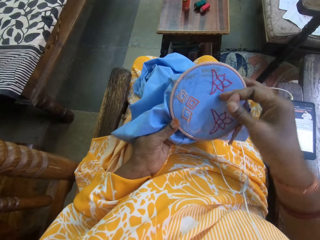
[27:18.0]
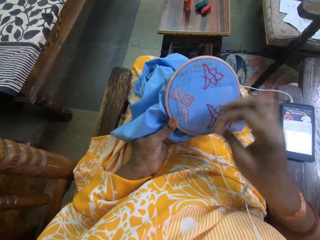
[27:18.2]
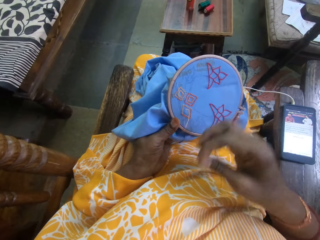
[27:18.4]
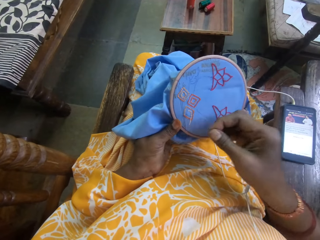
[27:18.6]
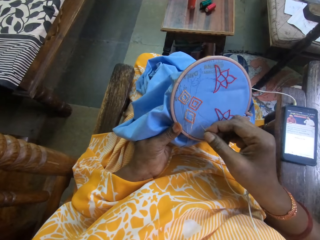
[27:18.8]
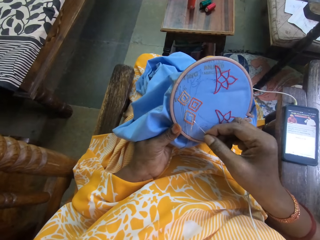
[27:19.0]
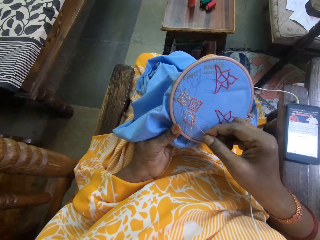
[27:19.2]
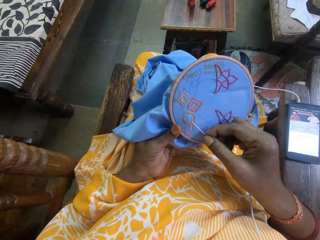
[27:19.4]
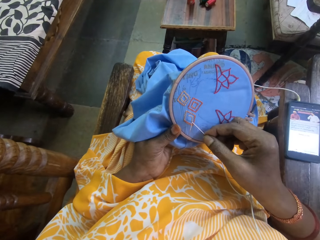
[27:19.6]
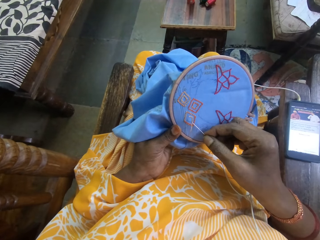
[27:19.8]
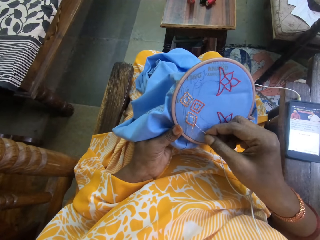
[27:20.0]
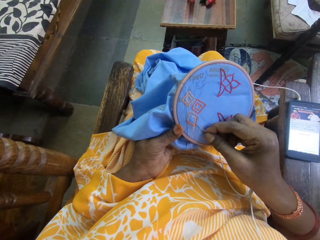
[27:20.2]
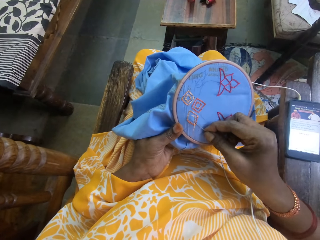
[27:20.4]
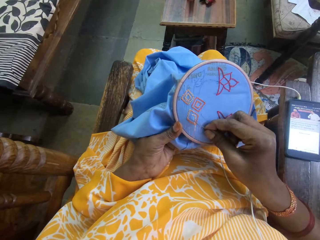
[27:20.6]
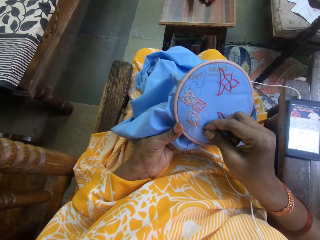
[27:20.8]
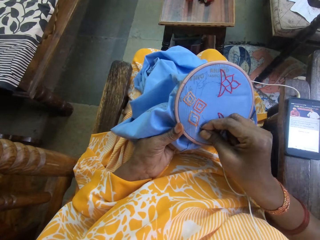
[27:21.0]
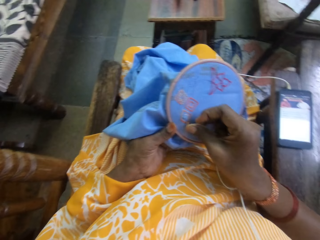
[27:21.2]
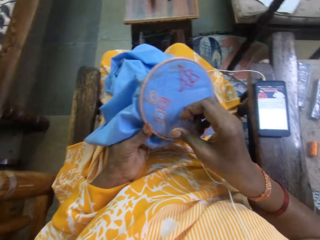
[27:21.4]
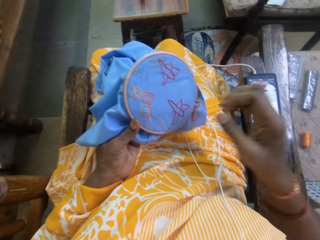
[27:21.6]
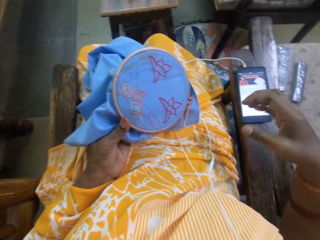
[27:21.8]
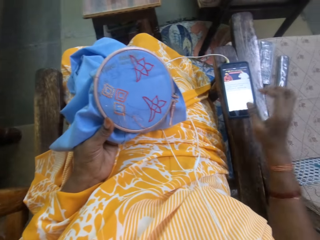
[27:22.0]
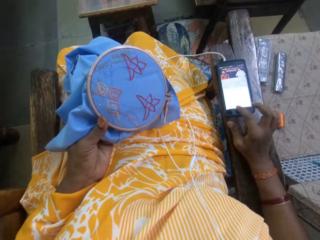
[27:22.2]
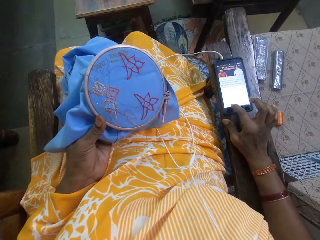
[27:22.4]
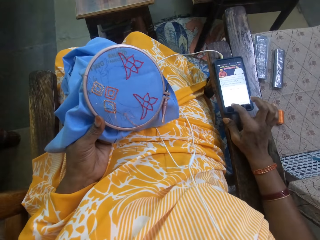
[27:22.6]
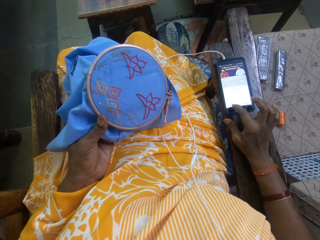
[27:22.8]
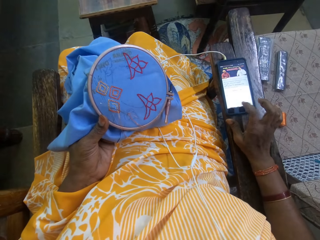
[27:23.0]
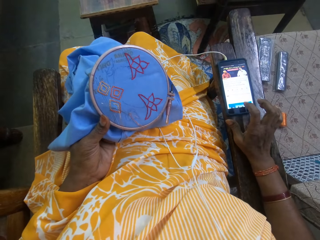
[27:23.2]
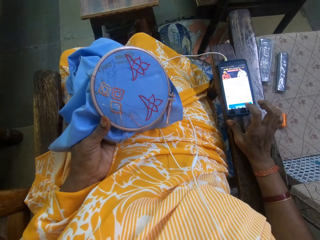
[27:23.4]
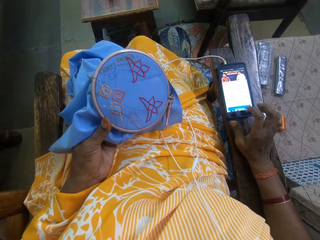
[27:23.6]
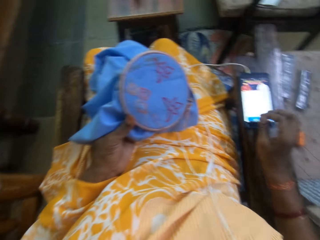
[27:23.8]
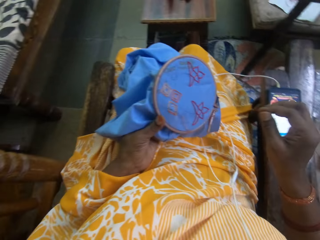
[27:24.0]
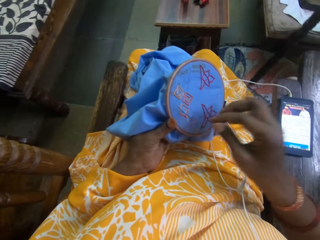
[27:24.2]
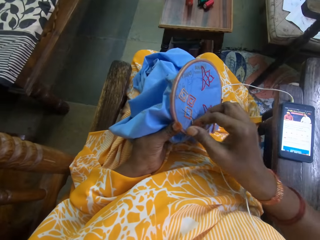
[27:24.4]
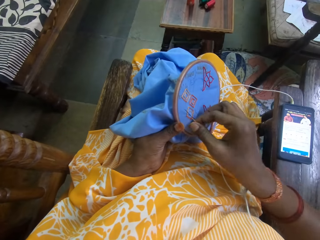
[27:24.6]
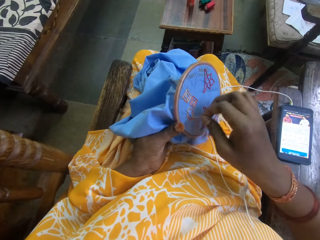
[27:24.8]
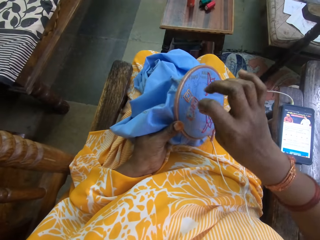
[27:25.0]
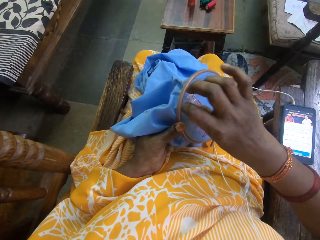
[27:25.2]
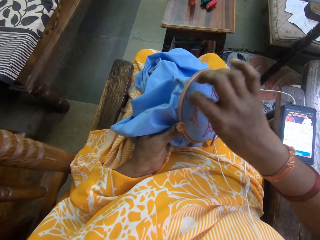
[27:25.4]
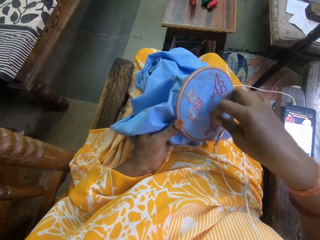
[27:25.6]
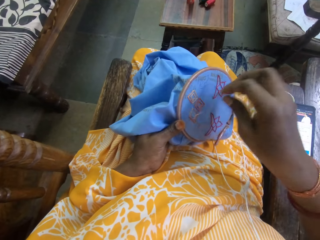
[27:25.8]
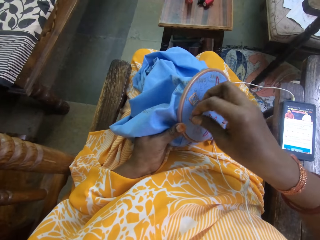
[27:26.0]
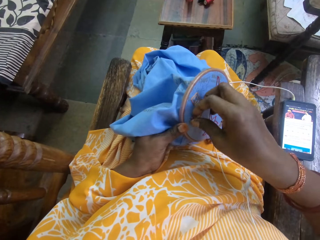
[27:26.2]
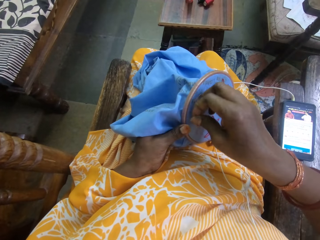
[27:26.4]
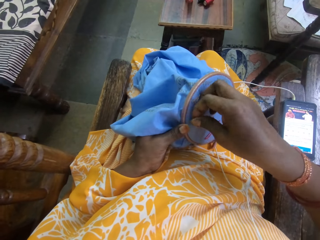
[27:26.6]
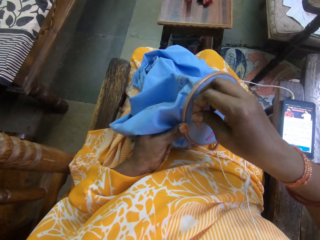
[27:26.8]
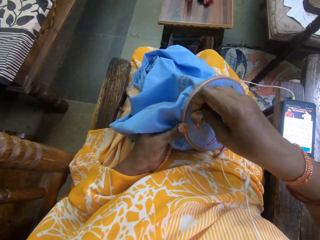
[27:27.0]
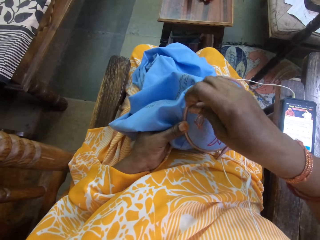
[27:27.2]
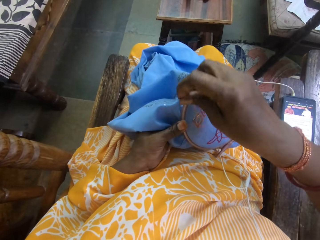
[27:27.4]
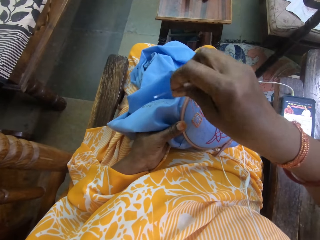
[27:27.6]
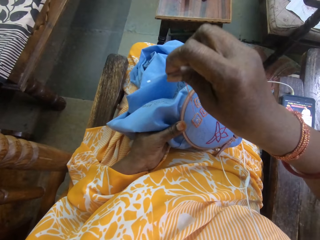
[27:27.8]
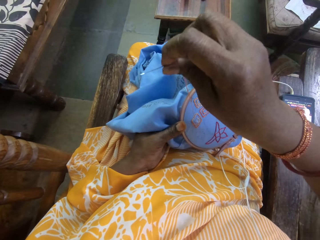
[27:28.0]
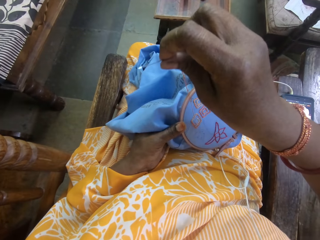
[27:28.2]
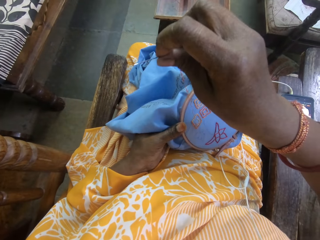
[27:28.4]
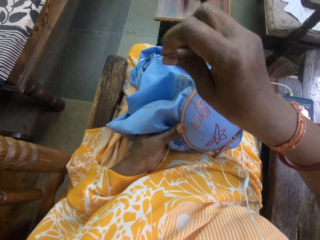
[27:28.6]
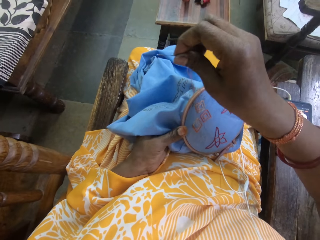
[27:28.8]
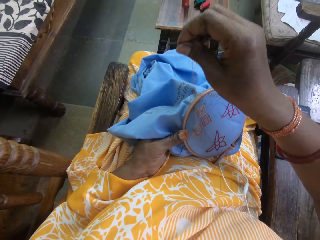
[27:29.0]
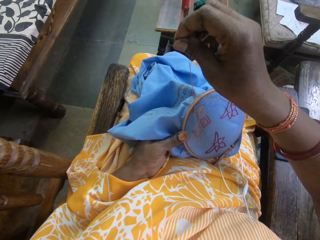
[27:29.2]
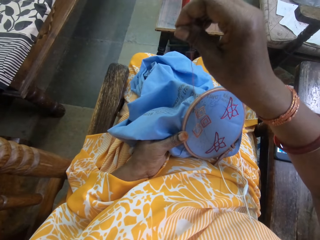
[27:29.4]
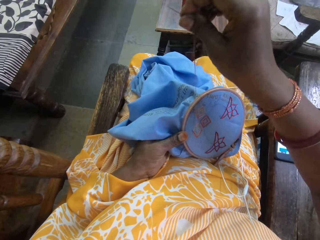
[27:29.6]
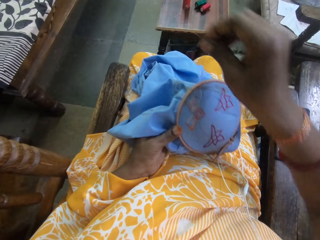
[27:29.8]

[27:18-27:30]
The camera wearer holds the fabric with her left hand. She embroiders the fabric with the needle and thread in her right hand. She releases the needle. She operates a phone on the arm of a chair with her right hand. She adjusts the thread on the fabric with her right hand. She holds the needle. She embroiders the fabric with the needle and thread in her right hand again.

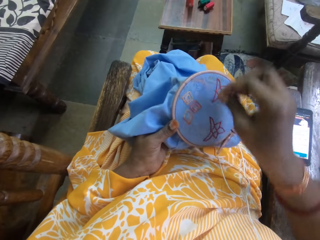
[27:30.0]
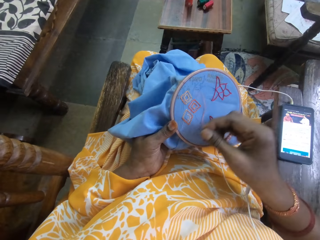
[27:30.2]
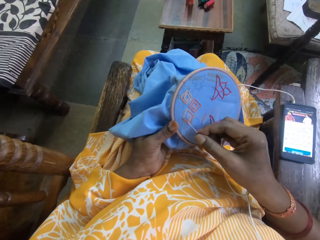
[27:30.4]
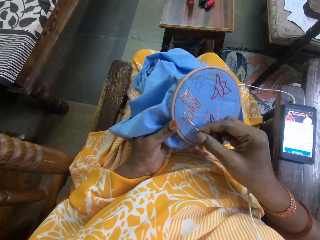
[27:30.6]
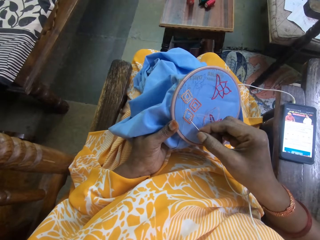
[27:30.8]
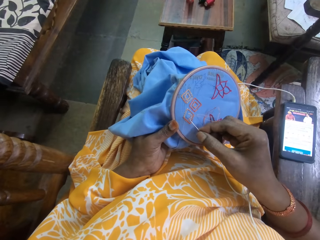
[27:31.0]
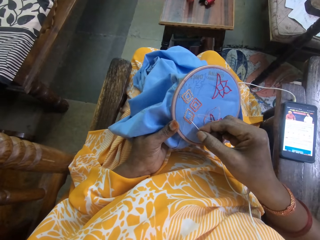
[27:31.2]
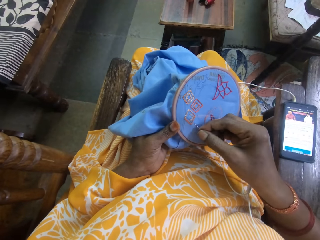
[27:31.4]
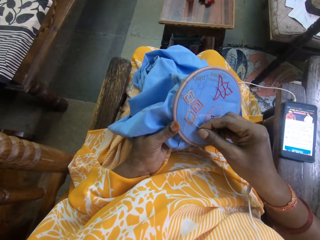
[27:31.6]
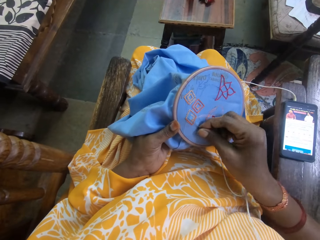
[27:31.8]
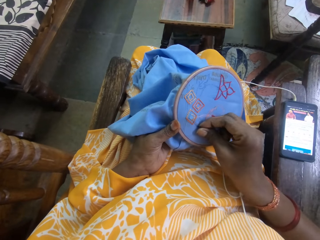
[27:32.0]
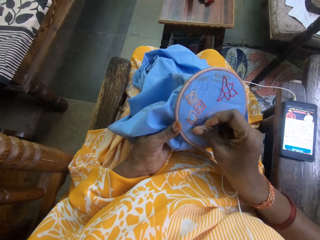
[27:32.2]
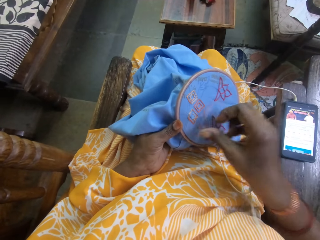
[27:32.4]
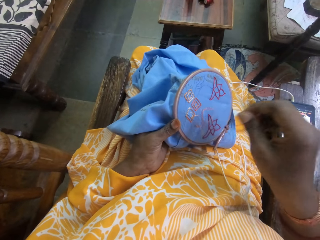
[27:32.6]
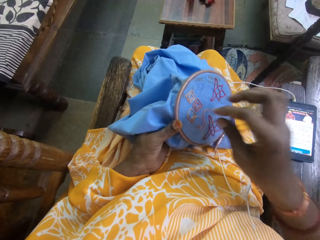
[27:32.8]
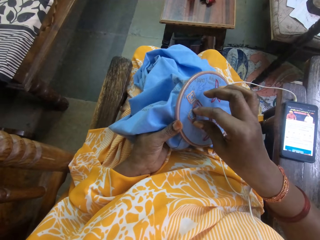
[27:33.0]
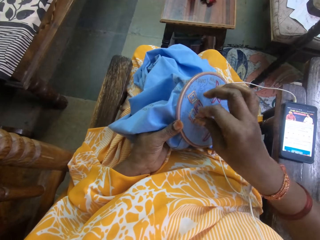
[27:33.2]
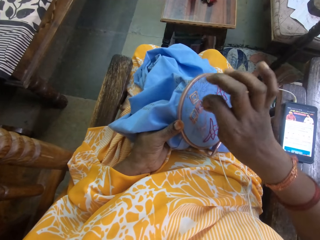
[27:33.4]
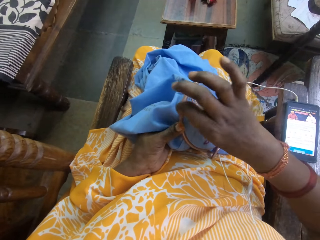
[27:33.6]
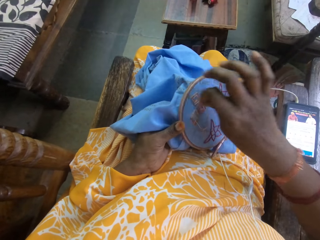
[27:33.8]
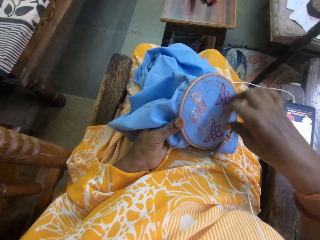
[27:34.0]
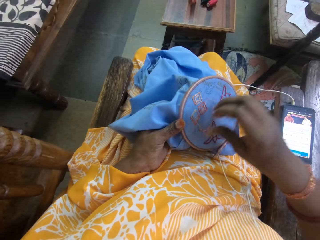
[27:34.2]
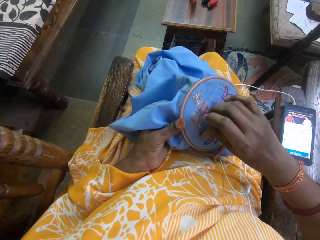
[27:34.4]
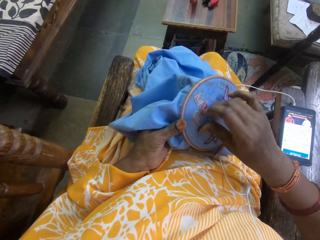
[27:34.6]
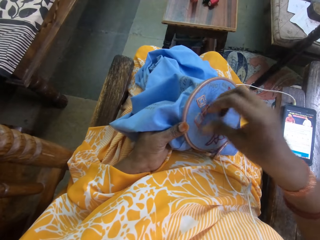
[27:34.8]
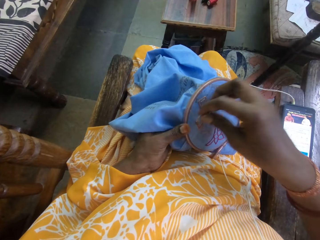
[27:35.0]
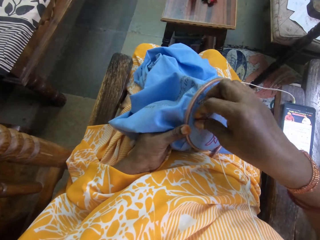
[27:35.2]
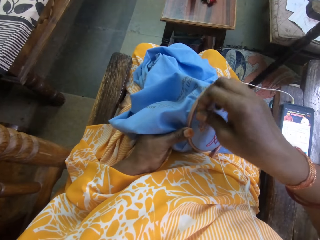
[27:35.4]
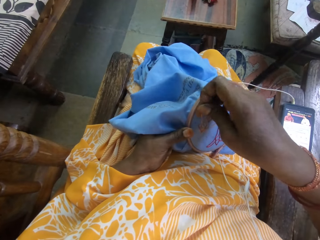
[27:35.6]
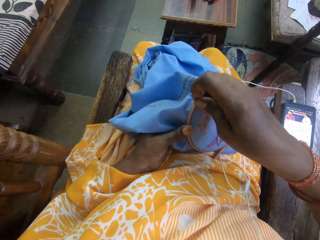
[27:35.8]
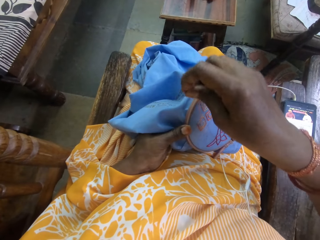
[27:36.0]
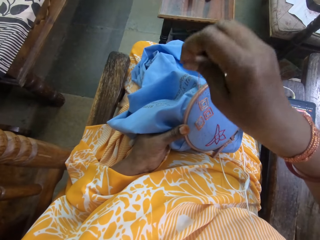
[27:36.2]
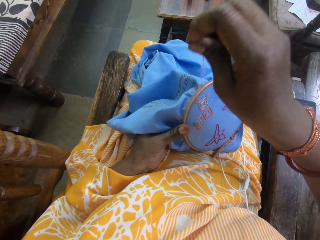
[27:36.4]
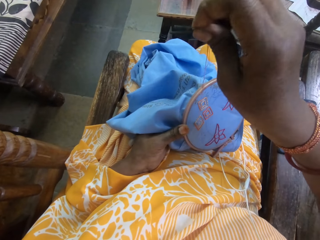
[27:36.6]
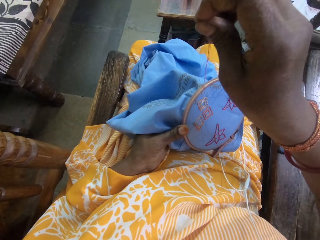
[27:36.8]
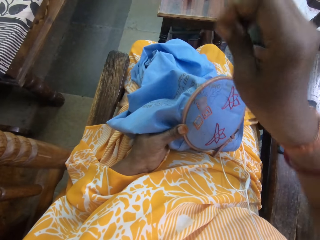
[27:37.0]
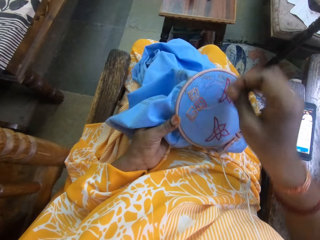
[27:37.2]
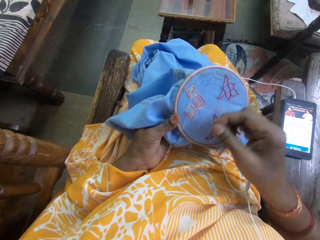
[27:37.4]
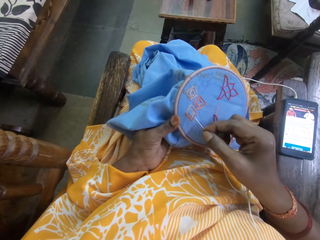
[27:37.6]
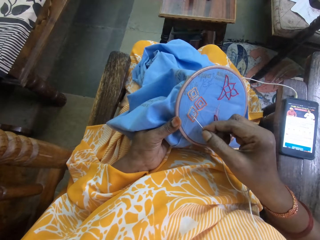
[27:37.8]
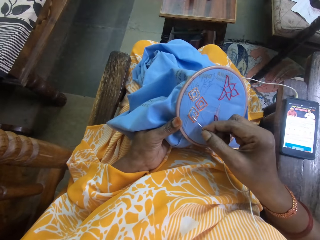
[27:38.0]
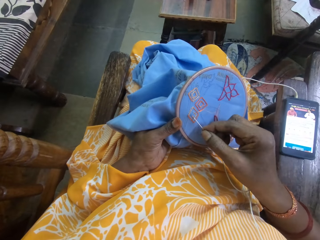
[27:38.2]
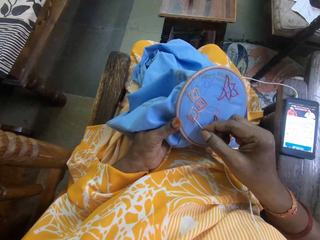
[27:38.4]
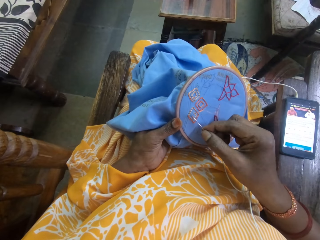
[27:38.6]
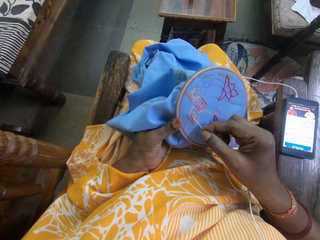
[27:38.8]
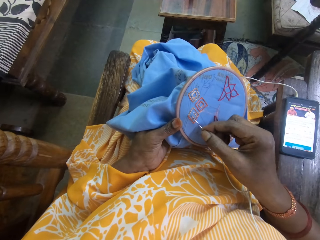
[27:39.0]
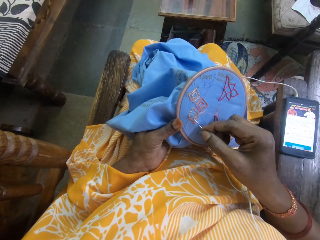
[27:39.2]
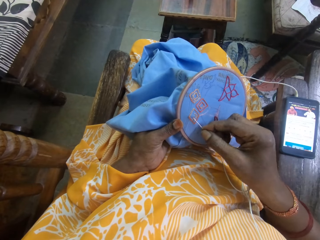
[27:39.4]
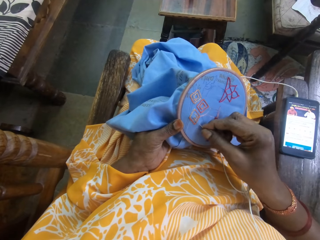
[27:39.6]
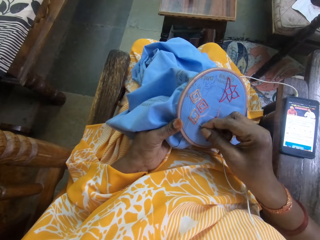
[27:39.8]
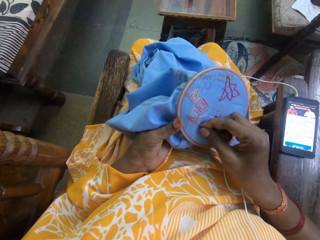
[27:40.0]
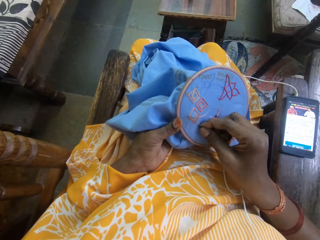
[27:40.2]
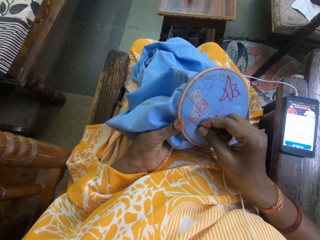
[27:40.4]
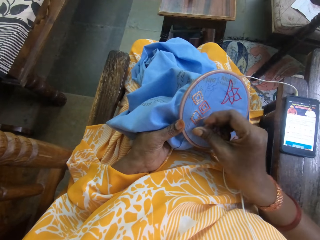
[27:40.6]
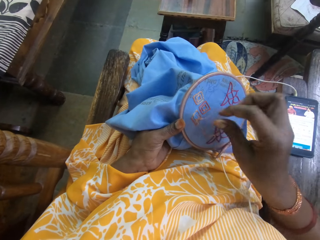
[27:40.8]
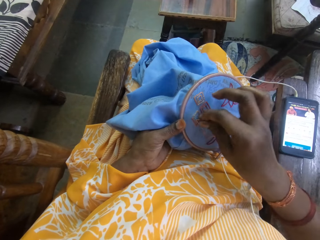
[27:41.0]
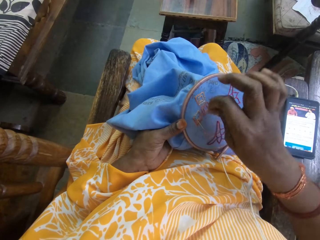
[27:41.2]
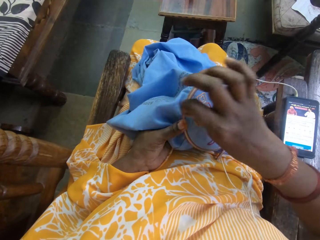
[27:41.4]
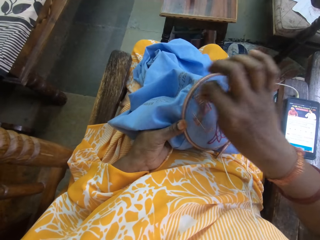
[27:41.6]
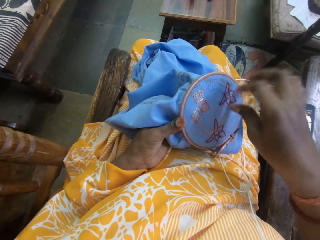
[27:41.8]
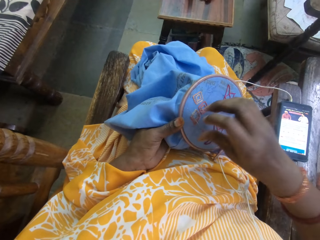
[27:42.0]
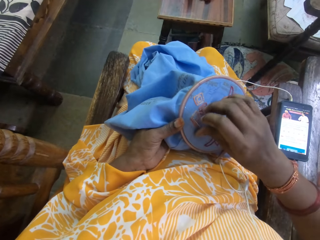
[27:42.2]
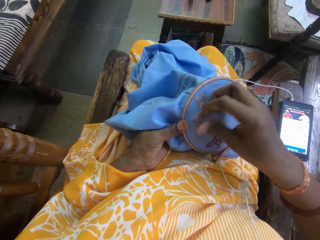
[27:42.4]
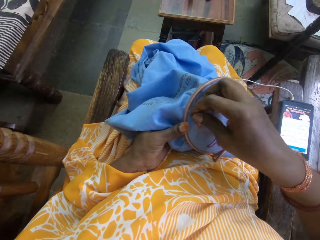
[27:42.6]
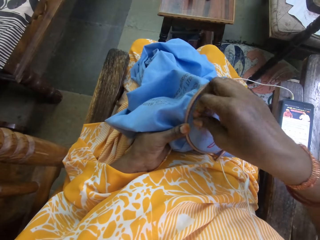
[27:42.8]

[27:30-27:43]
The camera wearer embroiders the fabric with the needle and thread in her right hand. She embroiders the fabric again.
